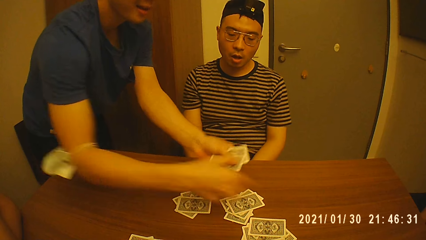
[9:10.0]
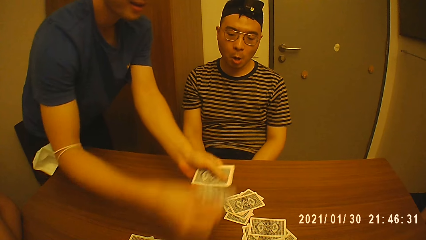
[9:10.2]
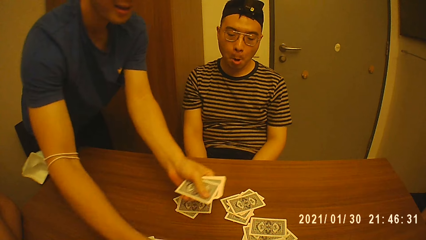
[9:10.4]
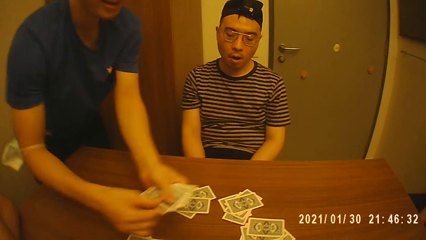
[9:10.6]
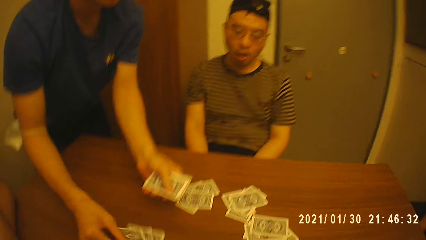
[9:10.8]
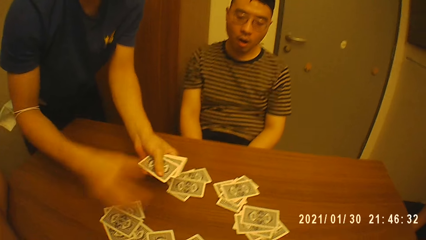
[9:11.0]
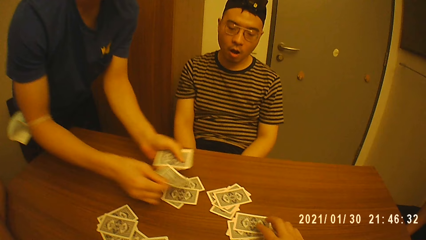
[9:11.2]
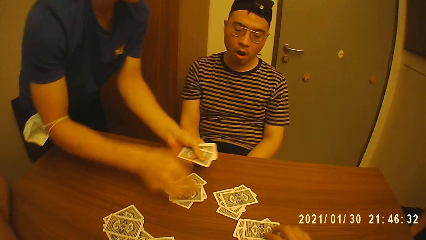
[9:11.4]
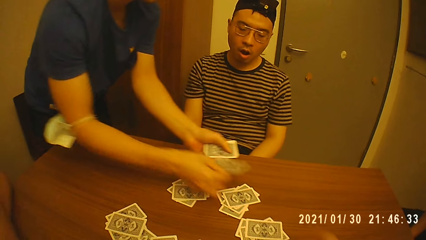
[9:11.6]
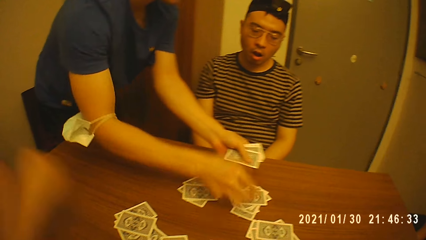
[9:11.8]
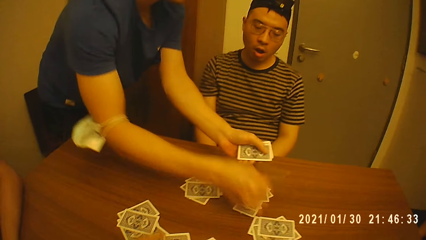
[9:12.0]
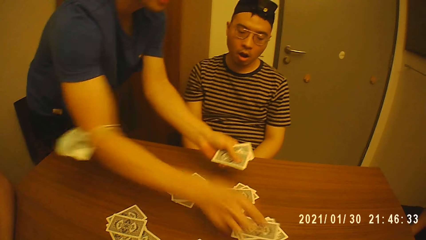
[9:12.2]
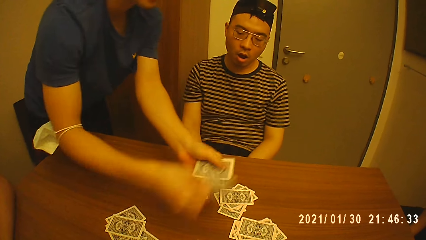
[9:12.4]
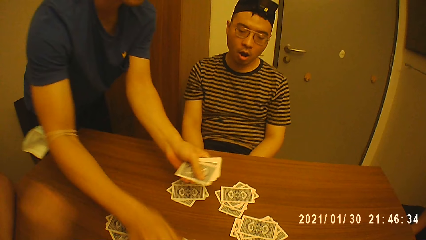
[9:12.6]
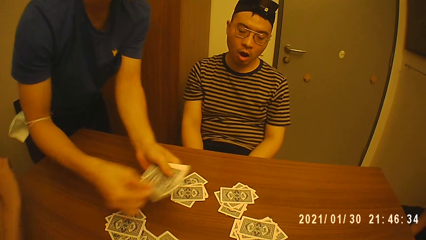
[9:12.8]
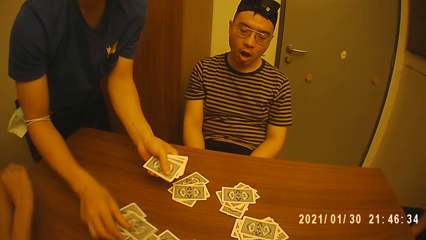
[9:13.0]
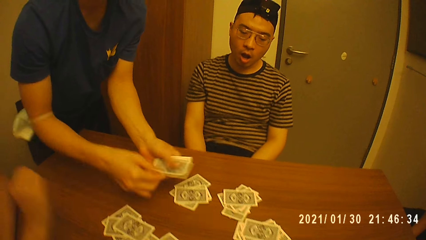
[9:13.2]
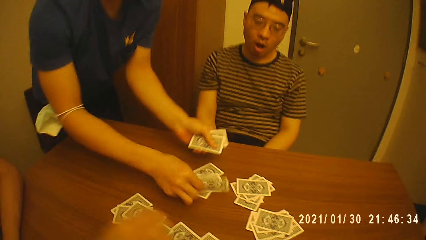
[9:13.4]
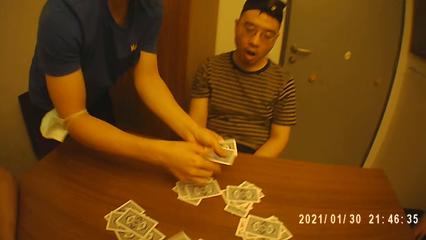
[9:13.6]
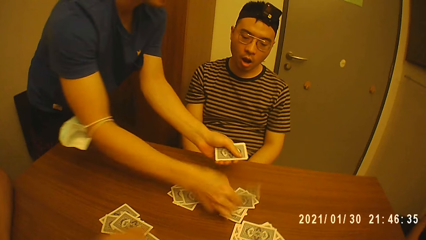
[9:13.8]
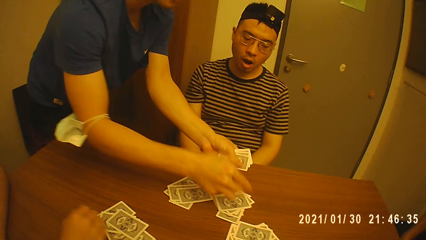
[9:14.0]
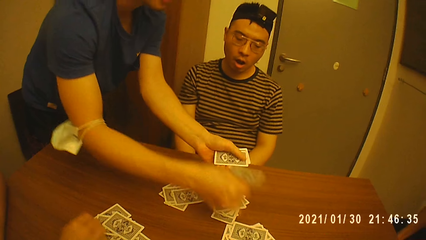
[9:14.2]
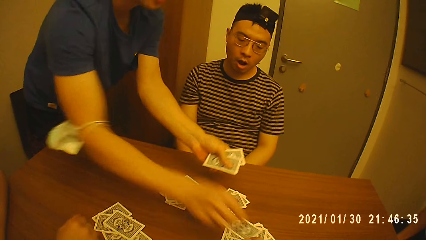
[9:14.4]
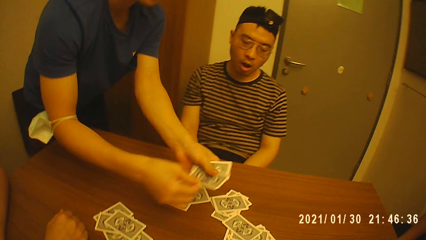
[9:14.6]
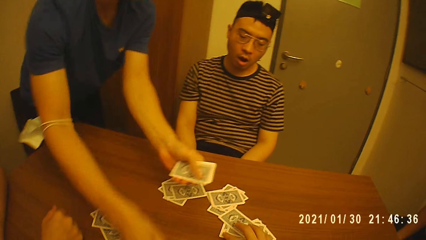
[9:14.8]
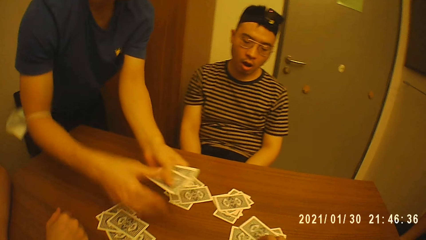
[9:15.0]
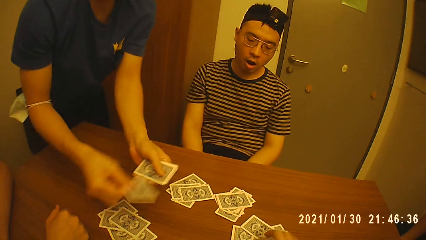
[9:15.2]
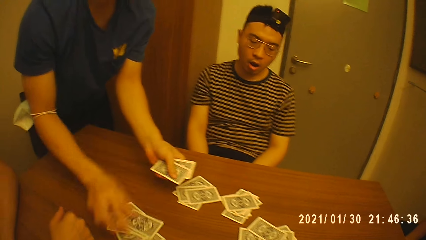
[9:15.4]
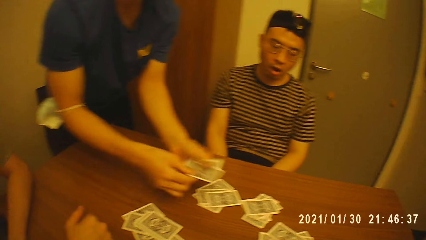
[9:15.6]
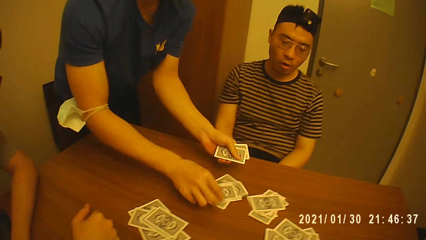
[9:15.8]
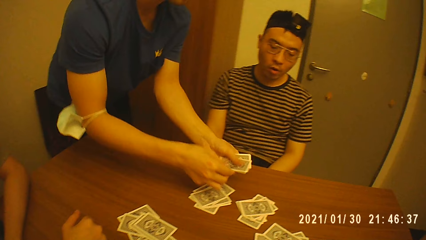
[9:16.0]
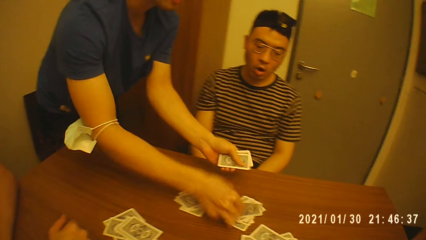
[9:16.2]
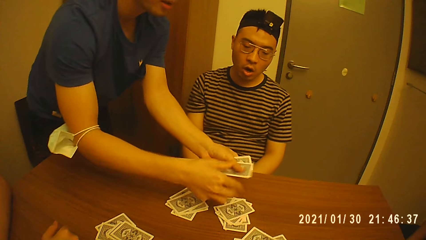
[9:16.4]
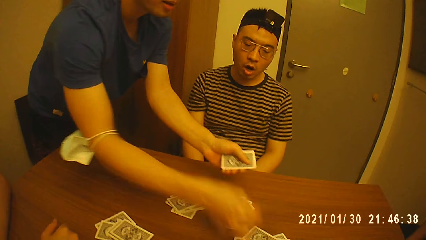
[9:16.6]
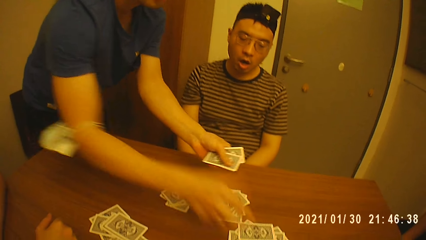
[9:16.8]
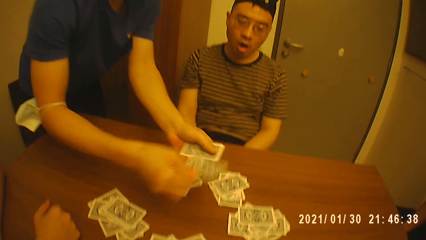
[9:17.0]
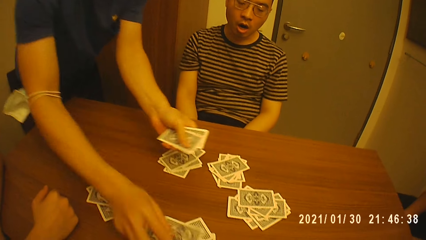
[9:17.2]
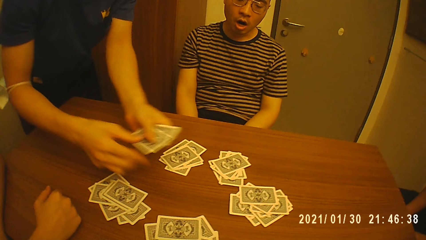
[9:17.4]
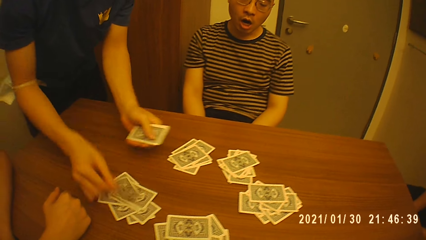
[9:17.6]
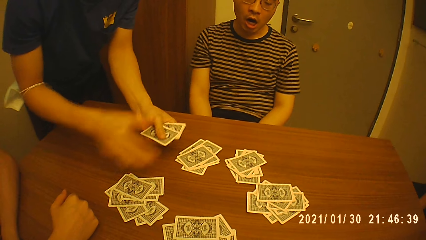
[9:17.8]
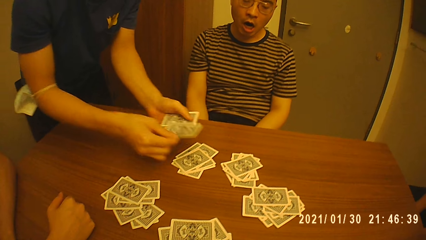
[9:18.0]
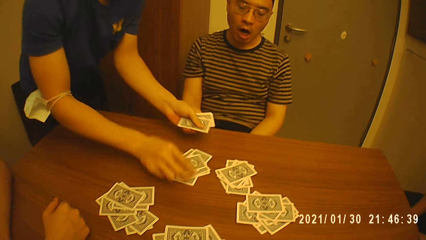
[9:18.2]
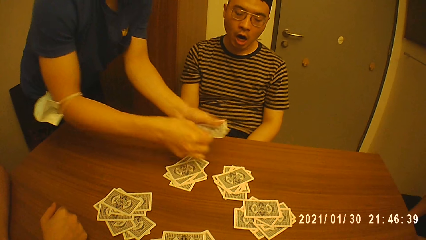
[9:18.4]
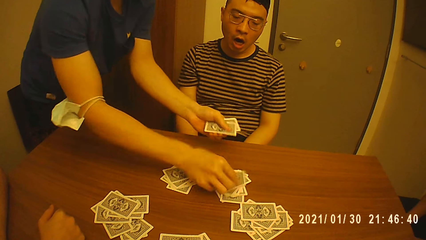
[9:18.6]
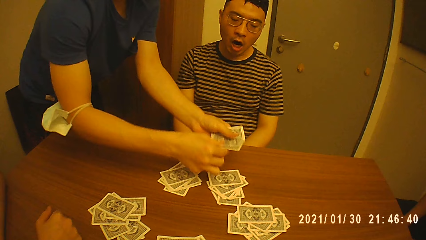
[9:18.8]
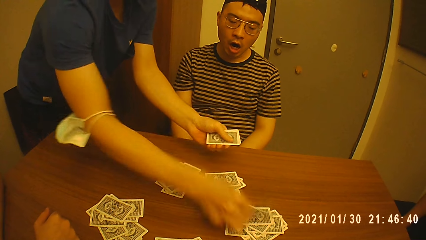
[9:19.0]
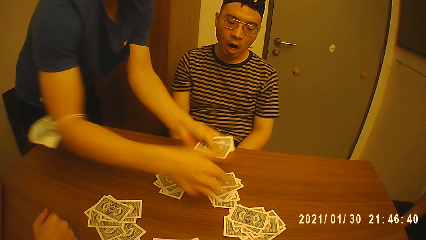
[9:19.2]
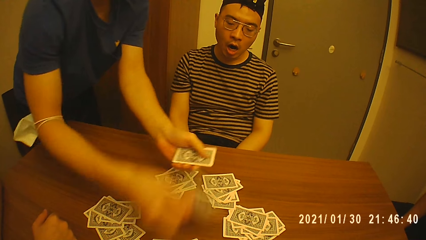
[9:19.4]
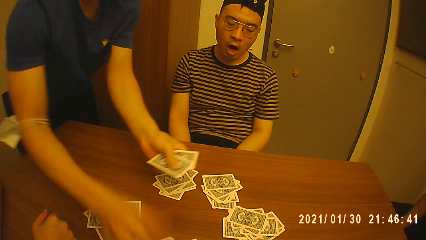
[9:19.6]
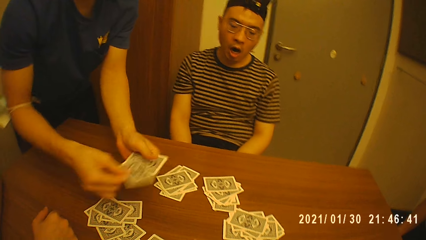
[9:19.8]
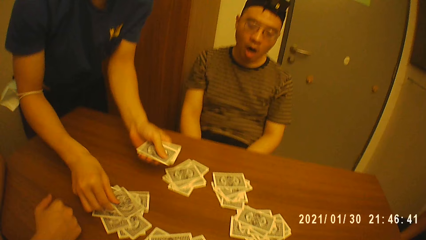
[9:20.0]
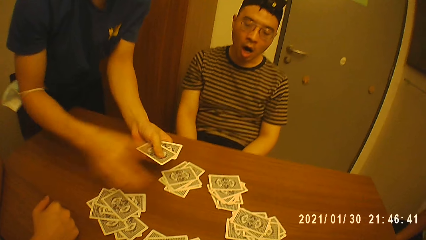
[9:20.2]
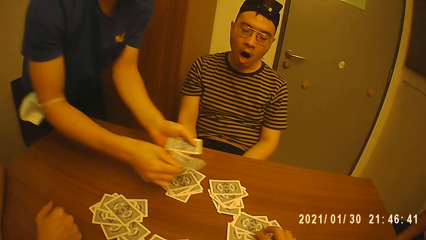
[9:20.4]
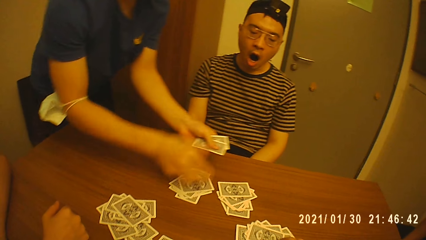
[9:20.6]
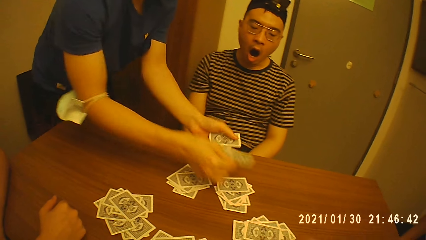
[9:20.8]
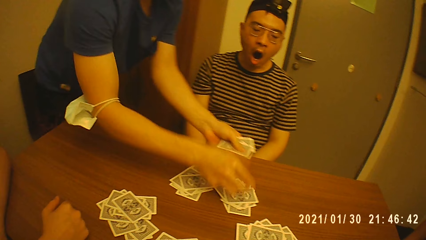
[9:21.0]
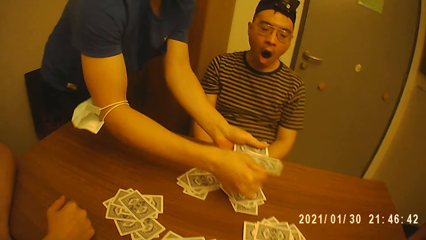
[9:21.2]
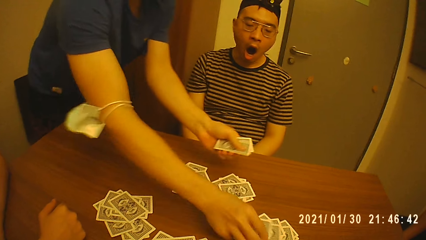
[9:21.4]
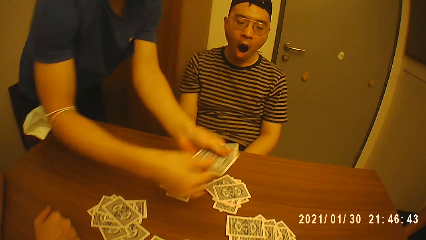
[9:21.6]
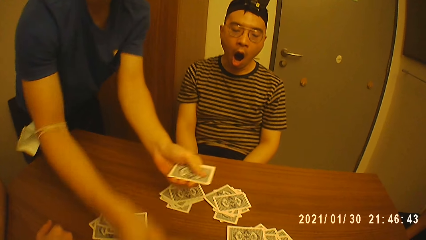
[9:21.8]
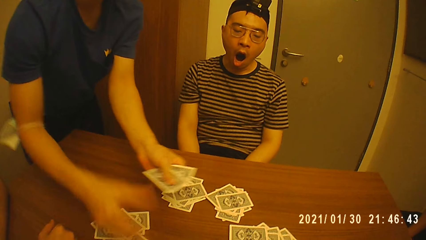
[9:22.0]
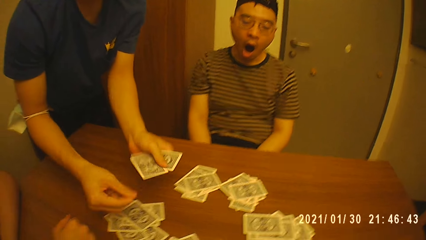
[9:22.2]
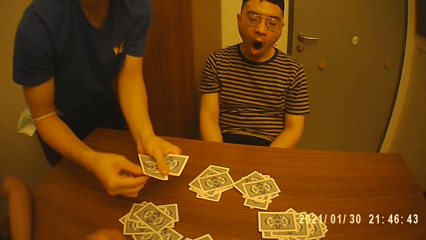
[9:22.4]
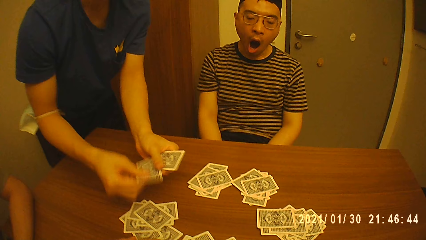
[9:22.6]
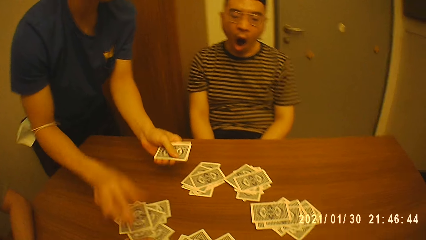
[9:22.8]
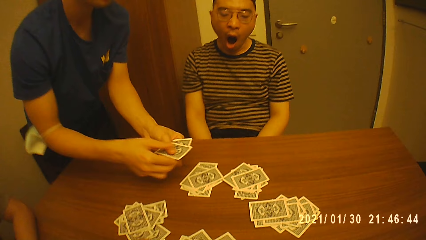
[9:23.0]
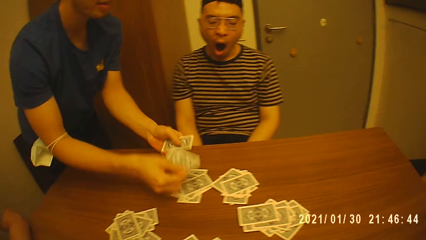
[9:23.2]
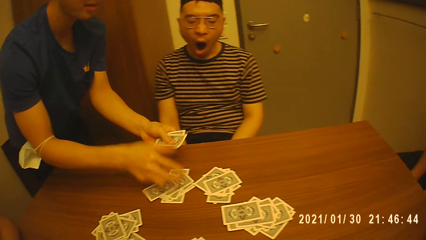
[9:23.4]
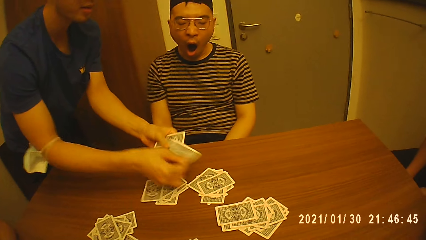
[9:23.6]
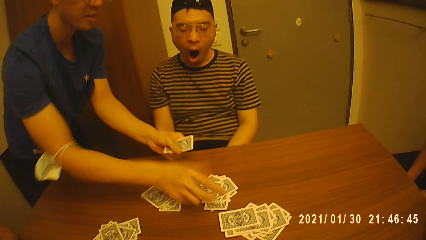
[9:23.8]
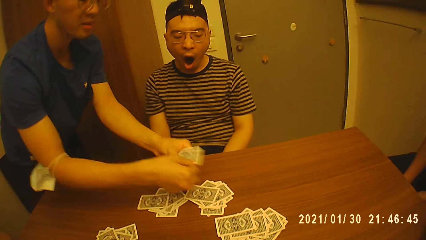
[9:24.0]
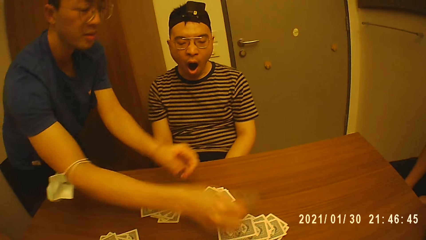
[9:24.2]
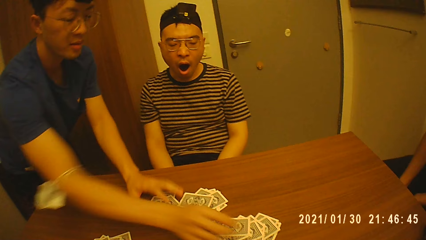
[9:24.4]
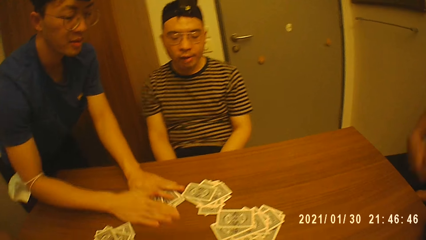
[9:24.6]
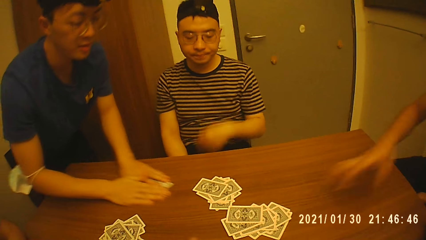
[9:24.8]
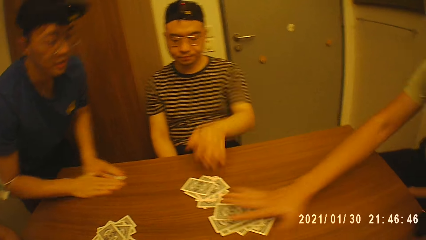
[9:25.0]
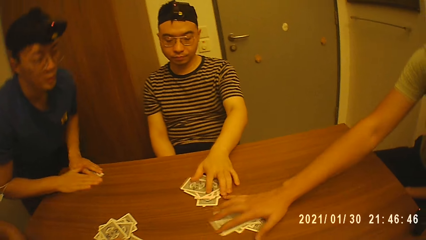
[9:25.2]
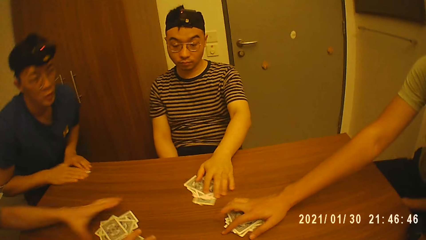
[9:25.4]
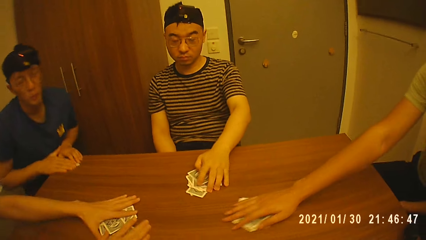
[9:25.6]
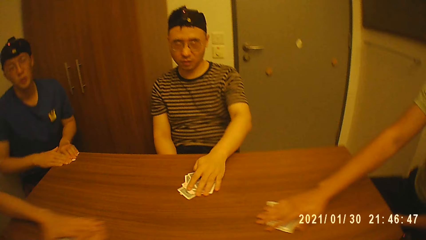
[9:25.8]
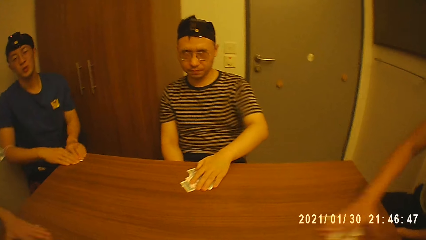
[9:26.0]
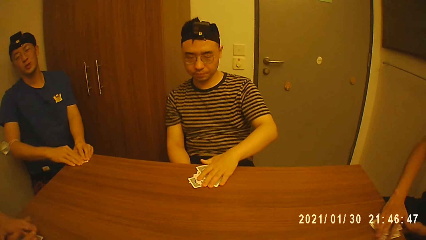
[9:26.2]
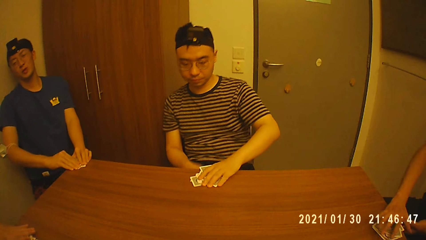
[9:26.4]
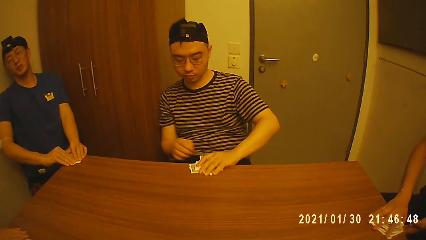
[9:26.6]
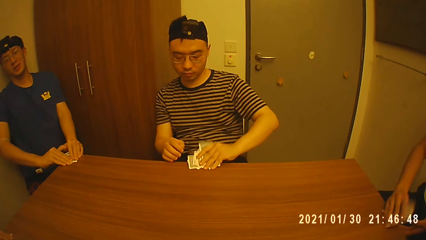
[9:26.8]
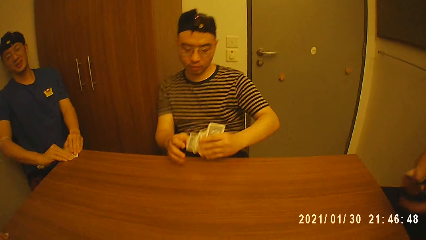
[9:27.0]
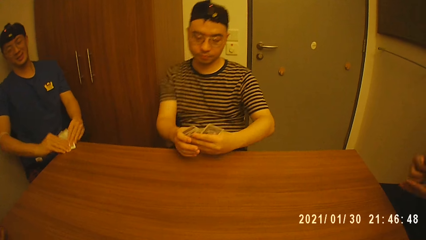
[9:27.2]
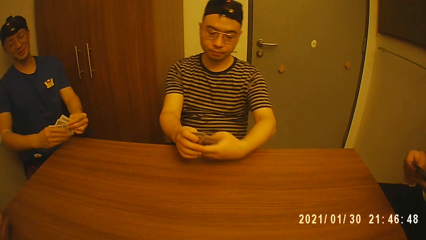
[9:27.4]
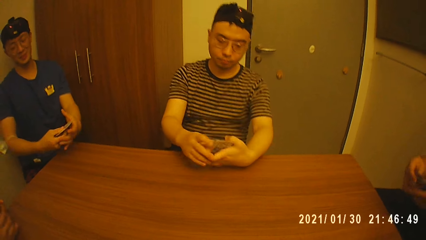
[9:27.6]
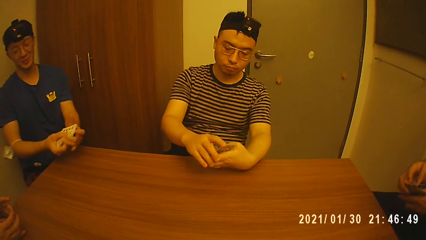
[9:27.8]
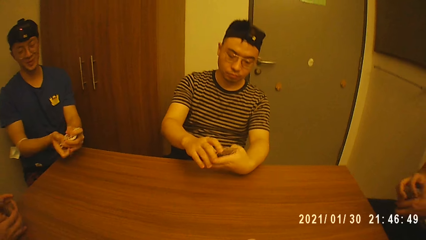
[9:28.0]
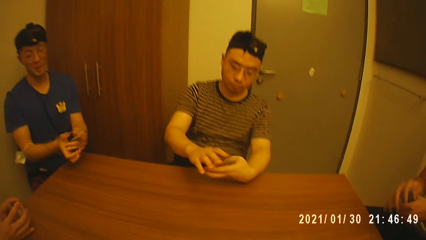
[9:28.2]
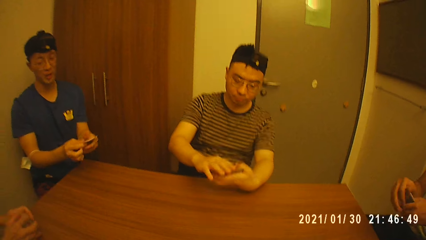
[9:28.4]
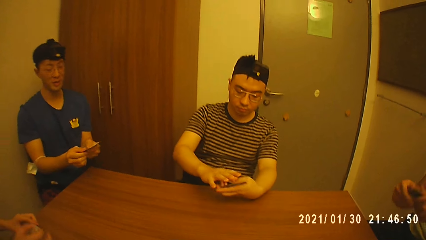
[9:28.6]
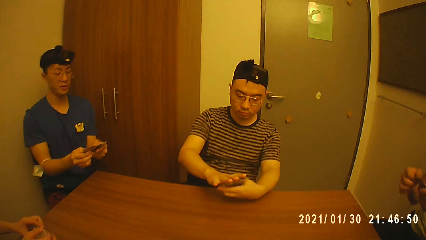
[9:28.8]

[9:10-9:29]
The man takes a card from the cards in his left hand with his right hand and drops the card in his right hand on the table. The man takes a card from the cards in his left hand with his right hand and drops the card in his right hand on the table. The man takes a card from the cards in his left hand with his right hand and drops the card in his right hand on the table. The man takes a card from the cards in his left hand with his right hand and drops the card in his right hand on the table. The man takes a card from the cards in his left hand with his right hand and drops the card in his right hand on the table. The man takes a card from the cards in his left hand with his right hand and drops the card in his right hand on the table. The man takes a card from the cards in his left hand with his right hand and drops the card in his right hand on the table. The man takes a card from the cards in his left hand with his right hand and drops the card in his right hand on the table. The man takes a card from the cards in his left hand with his right hand and drops the card in his right hand on the table. The man takes a card from the cards in his left hand with his right hand and drops the card in his right hand on the table. A second man picks poker cards from the table with his right hand. A third man picks the cards from the table with his hands. A fourth man picks the cards from the table with his right hand. The first man picks the cards from the table with his left hand. The second man and the third man arrange the poker cards on their hands.
